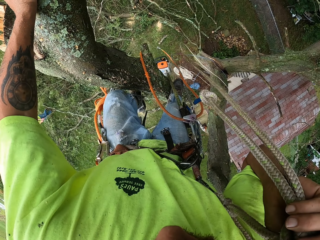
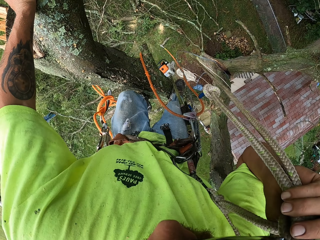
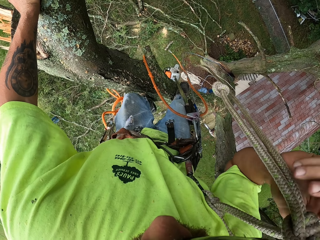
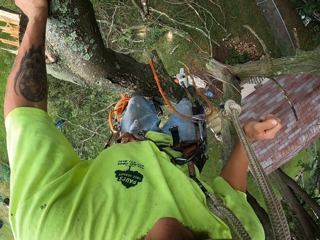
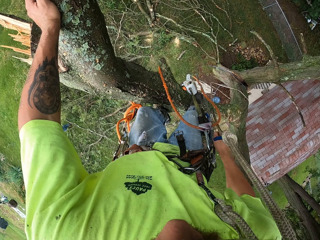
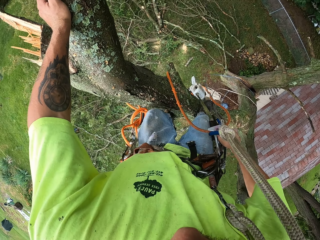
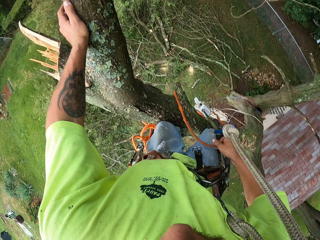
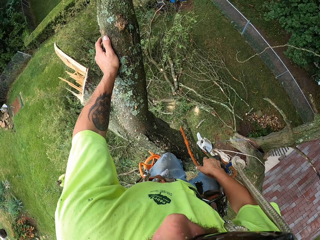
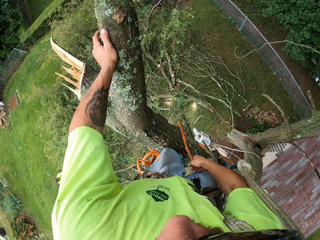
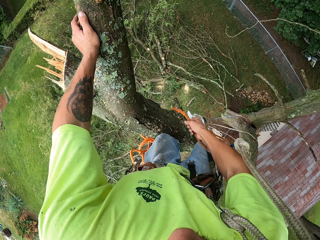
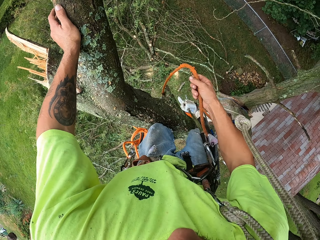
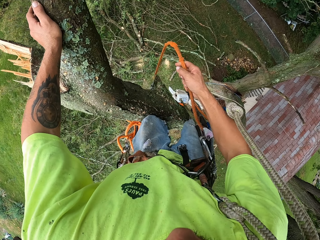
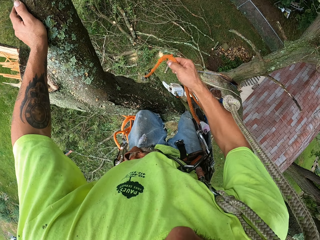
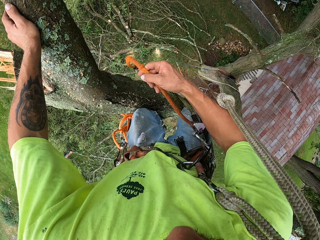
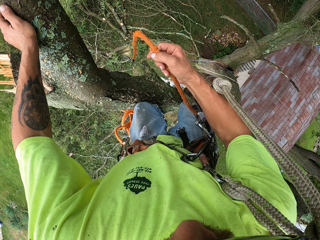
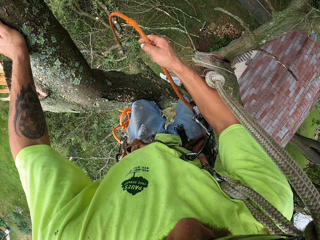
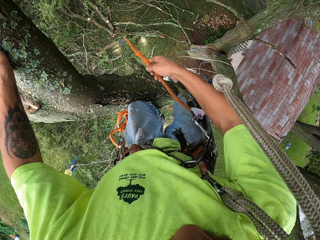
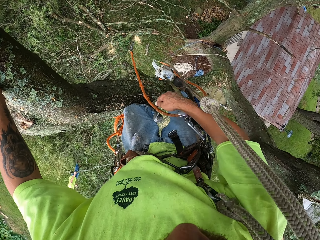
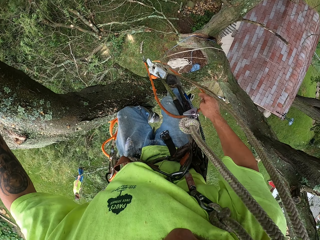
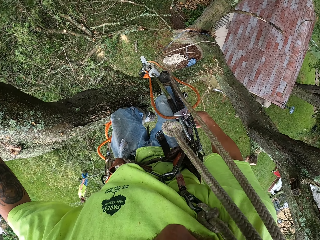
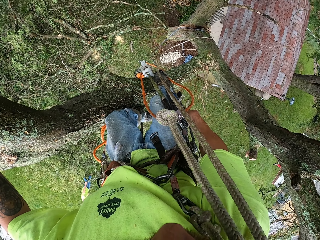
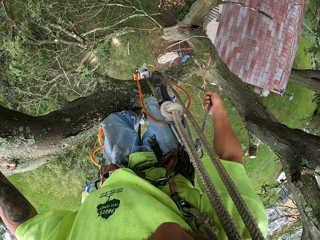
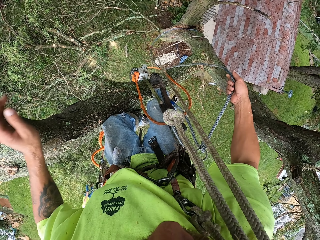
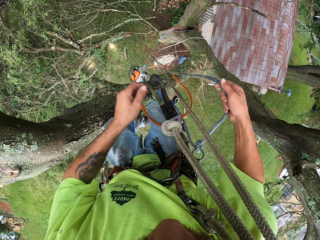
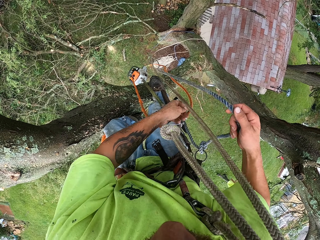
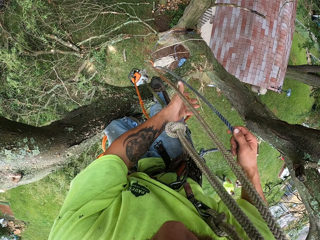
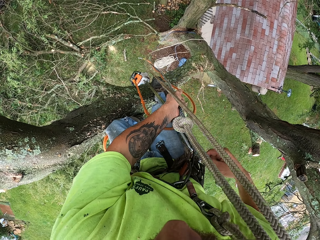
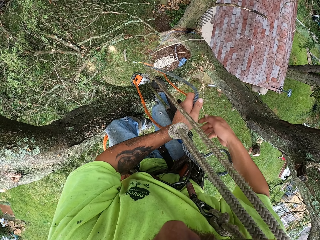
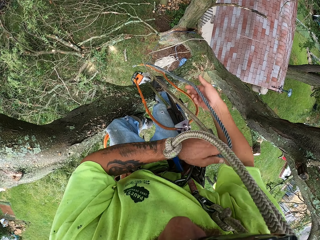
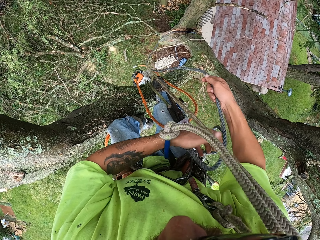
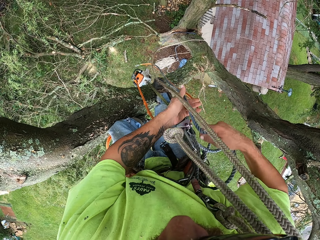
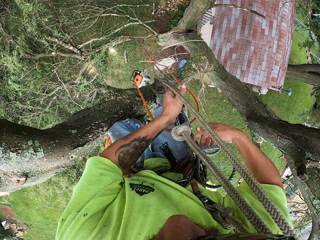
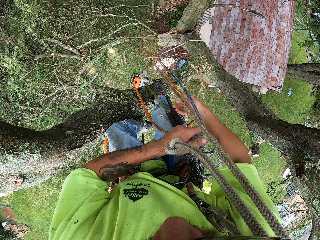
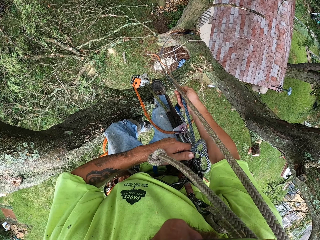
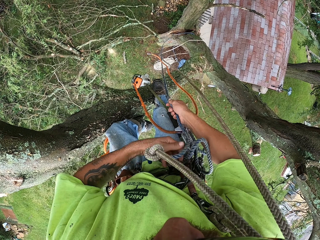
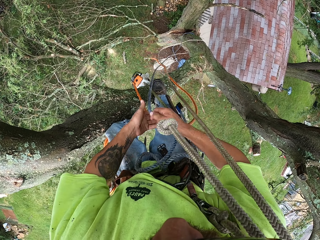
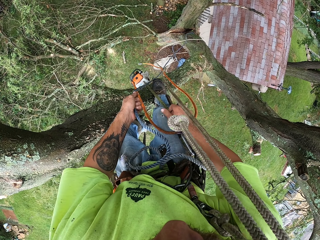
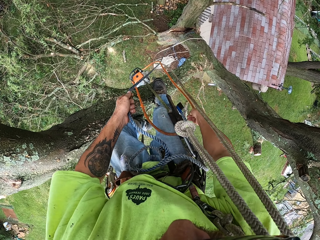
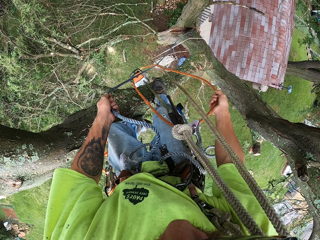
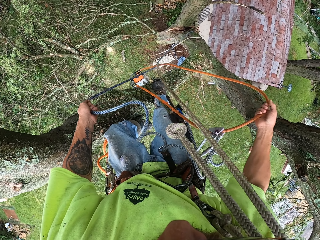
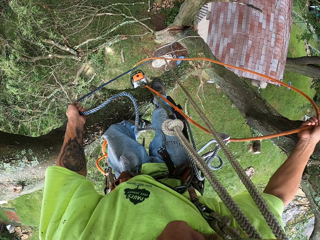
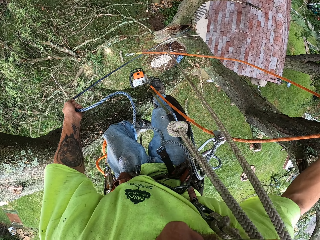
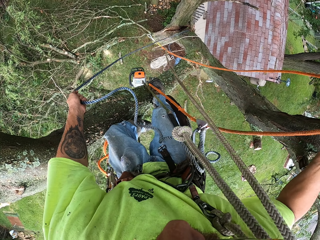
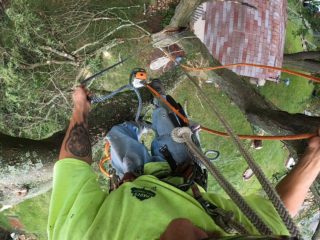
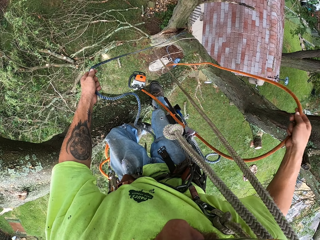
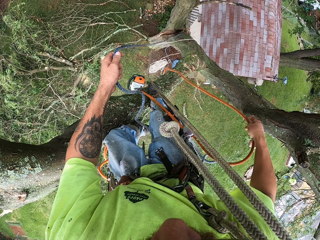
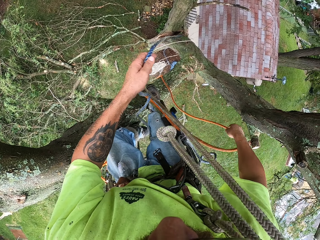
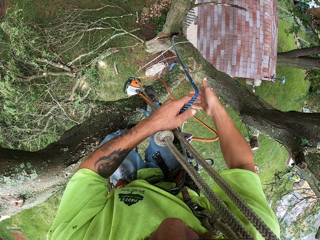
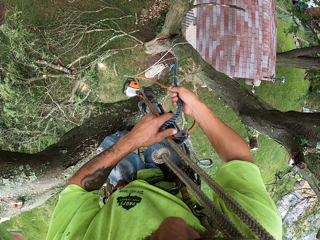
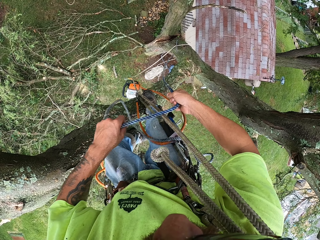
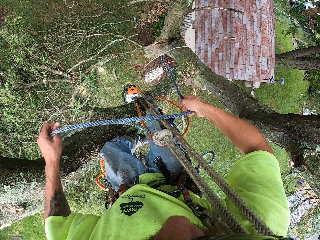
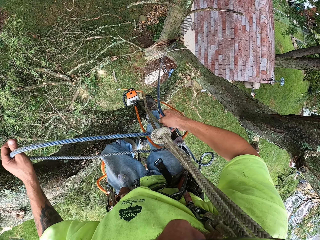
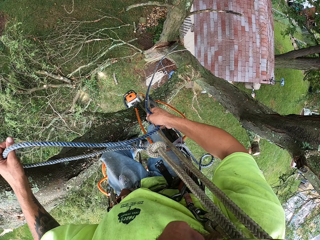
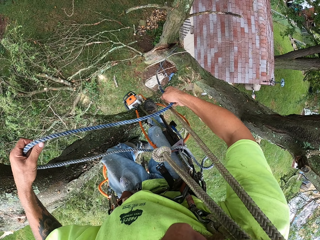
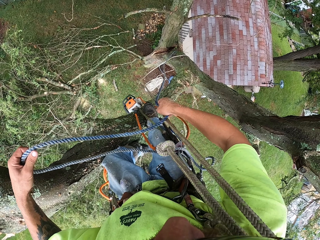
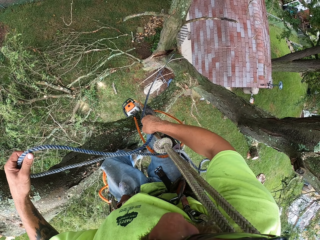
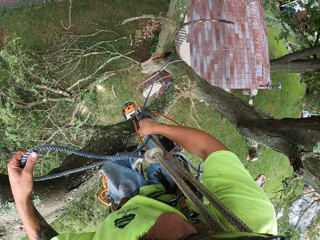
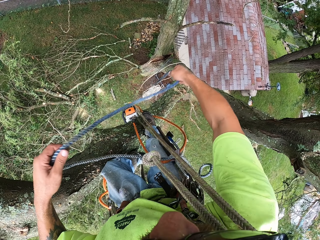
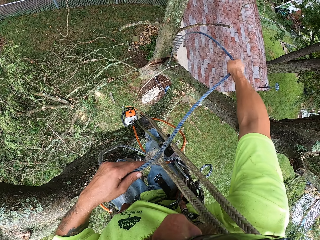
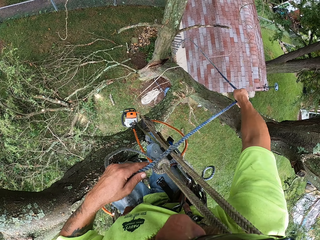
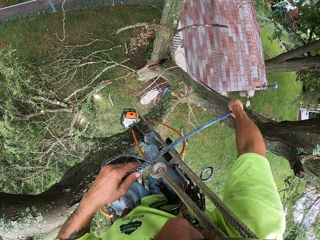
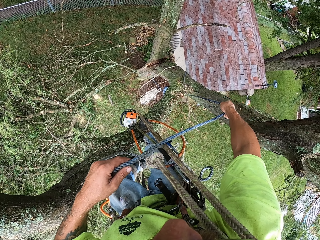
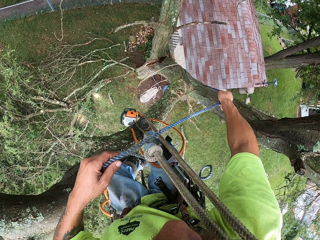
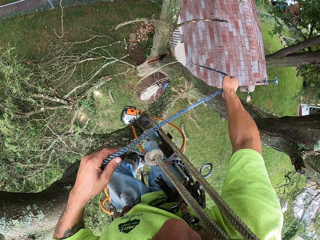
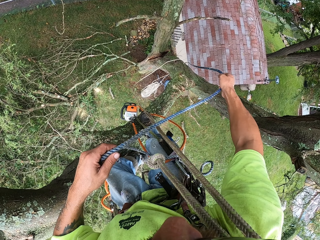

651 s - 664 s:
The camera wearer holds the safety rope. He adjusts the climbing rope with his right hand. He holds the safety rope again. He pulls the safety rope with both hands, holds the safety rope with the right hand, drops the safety rope, and pulls the safety rope with both hands.

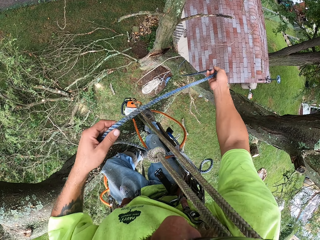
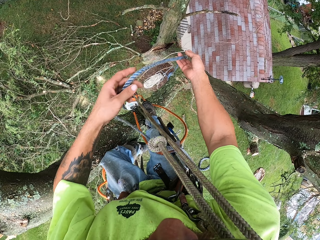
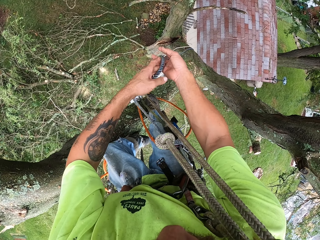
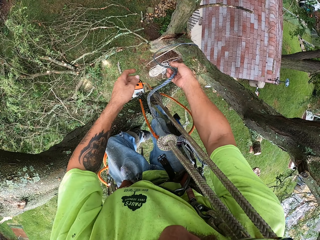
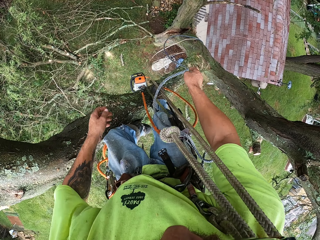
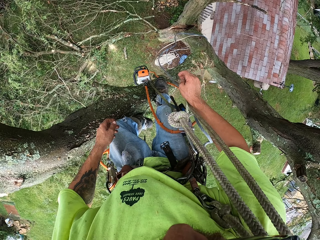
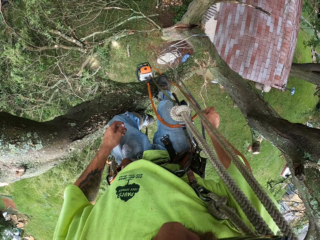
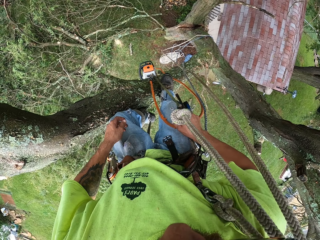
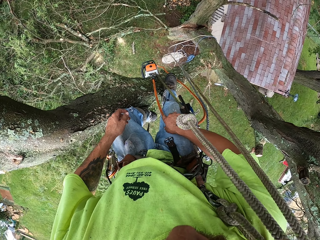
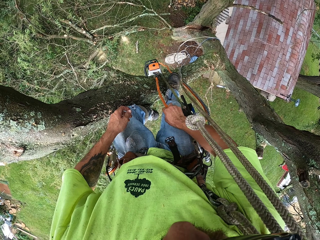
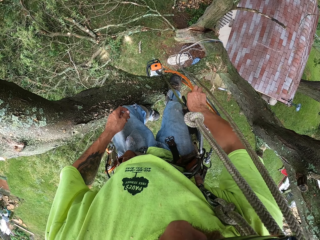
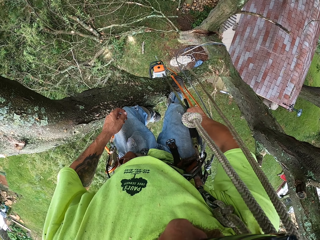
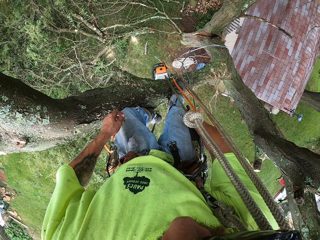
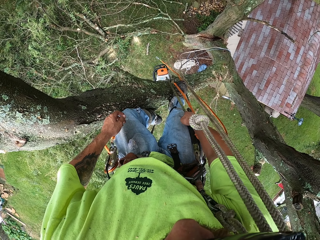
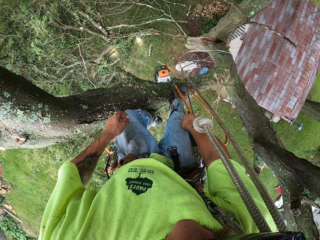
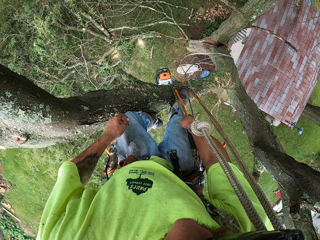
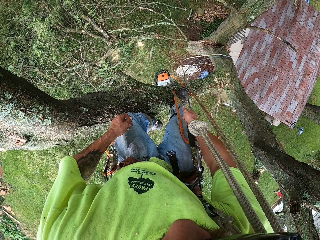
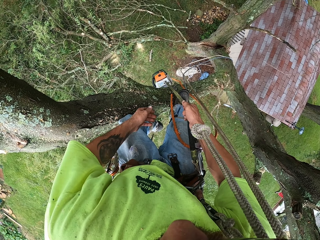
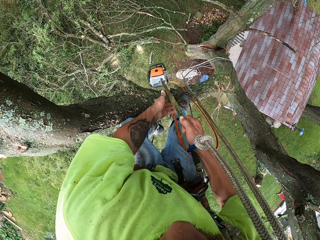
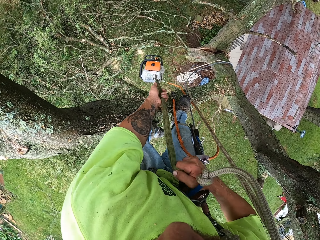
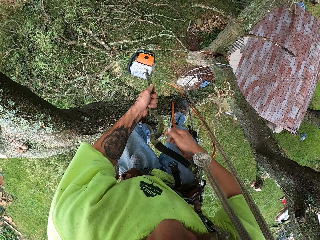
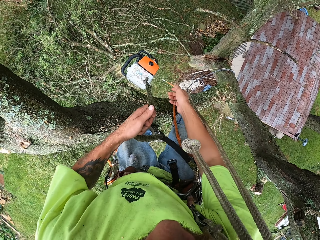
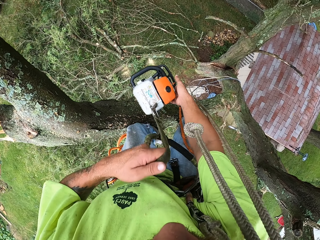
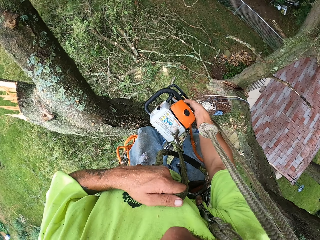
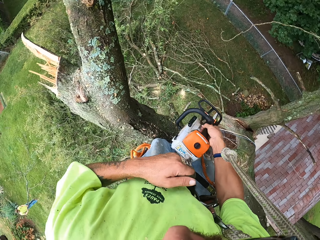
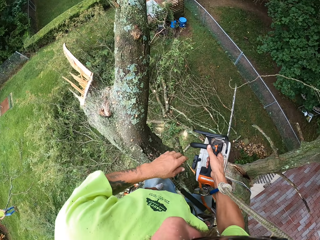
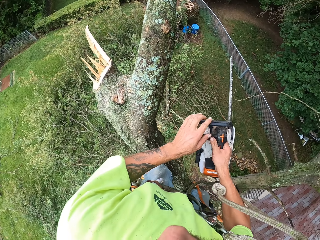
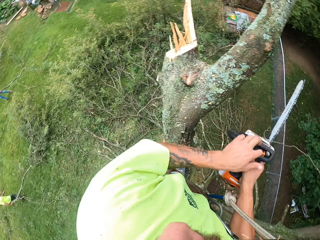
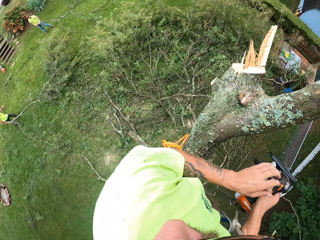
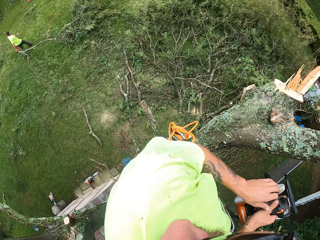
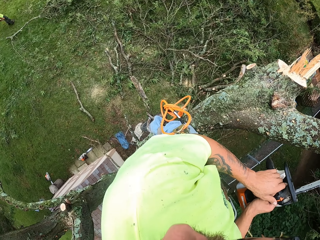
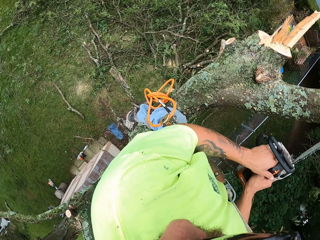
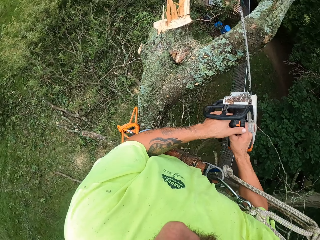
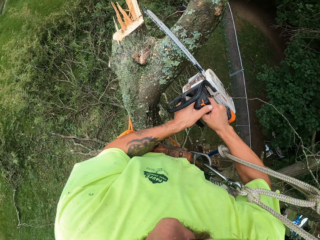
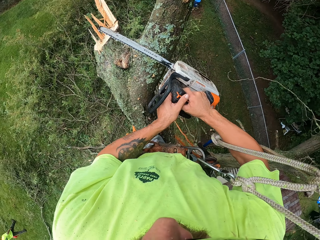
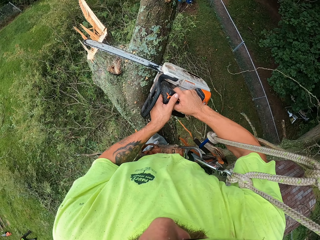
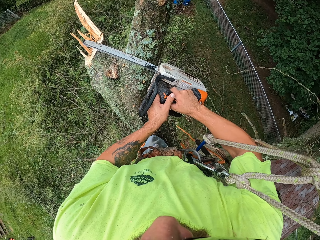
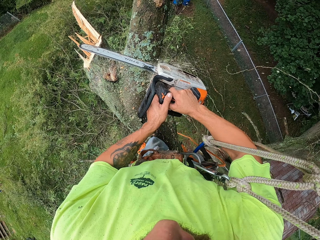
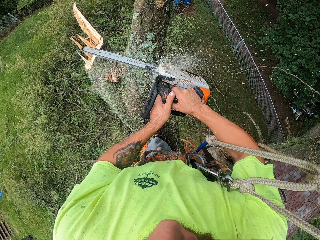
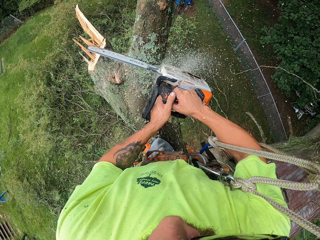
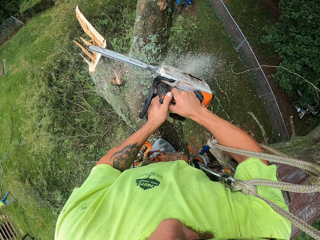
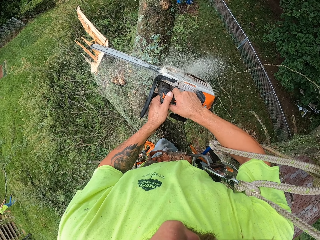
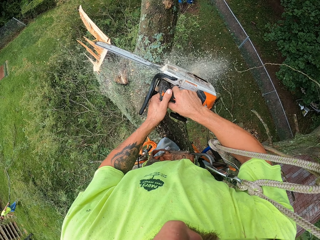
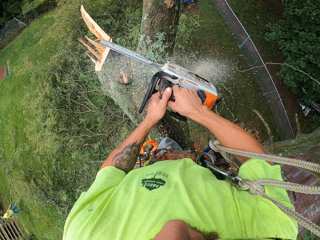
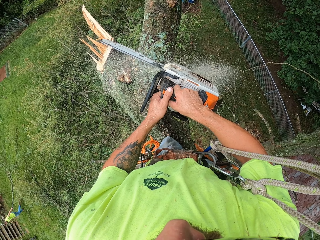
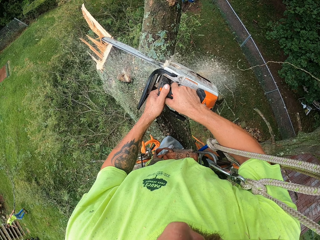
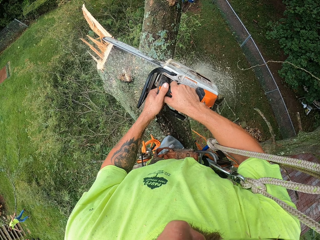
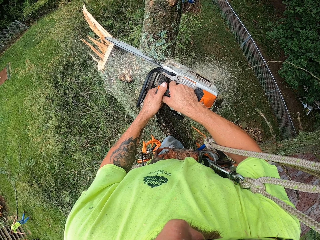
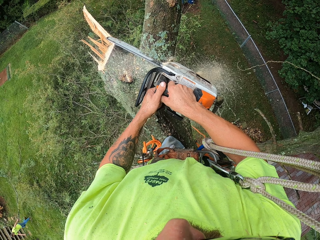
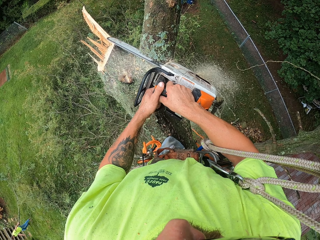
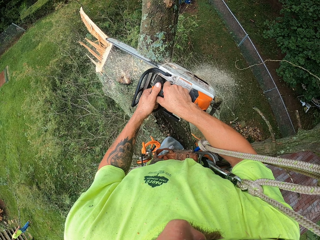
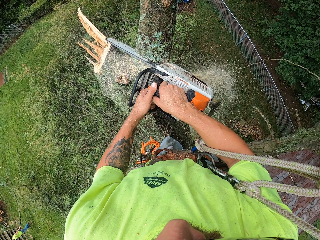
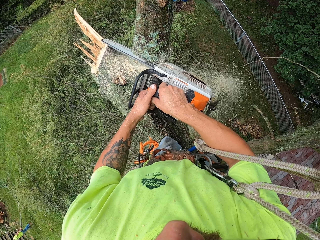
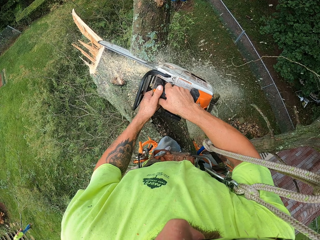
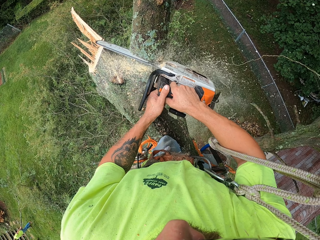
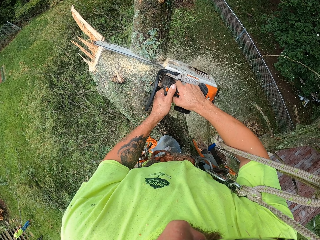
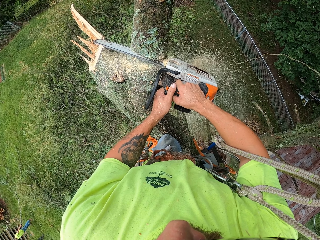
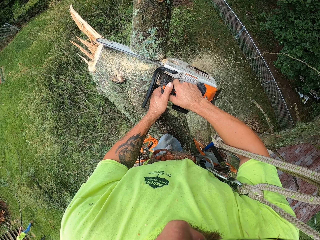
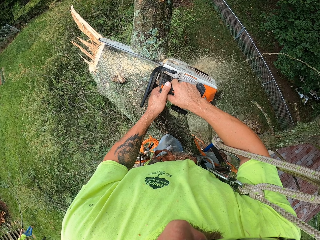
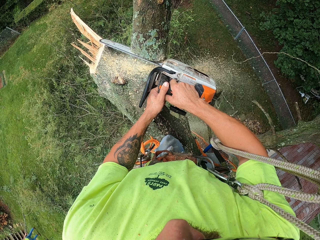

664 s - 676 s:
The camera wearer drops the safety rope. He pulls the rope of the chain saw with both hands. He holds the chain saw with the right hand and holds the chain saw with both hands. He cuts a tree branch with the chain saw in his left hand.
